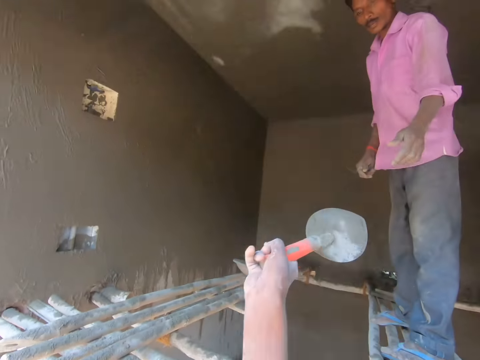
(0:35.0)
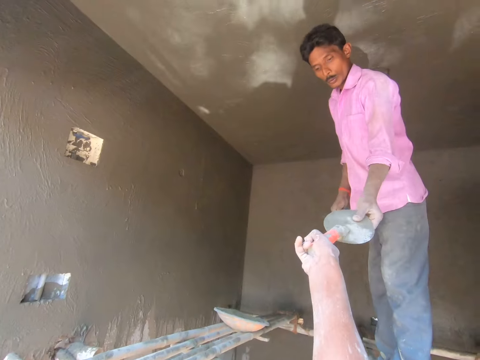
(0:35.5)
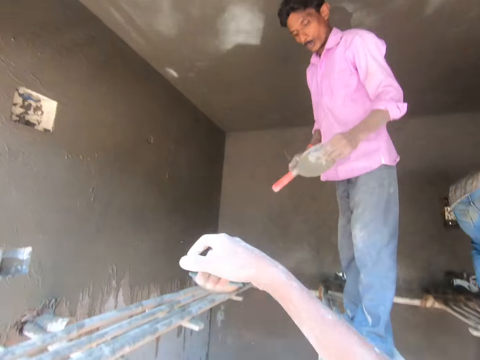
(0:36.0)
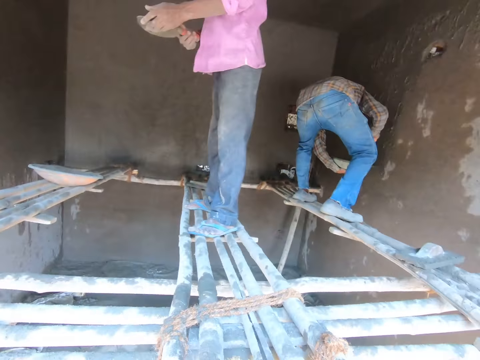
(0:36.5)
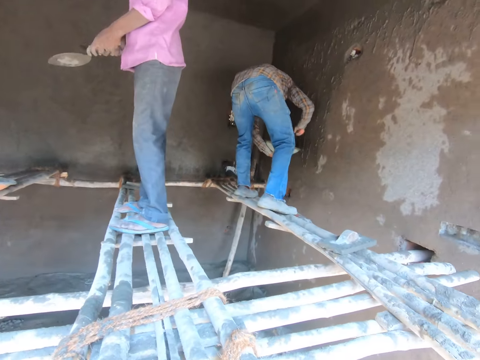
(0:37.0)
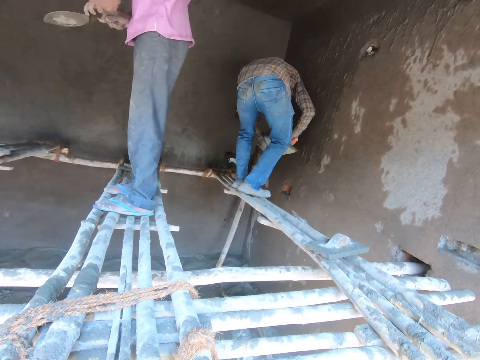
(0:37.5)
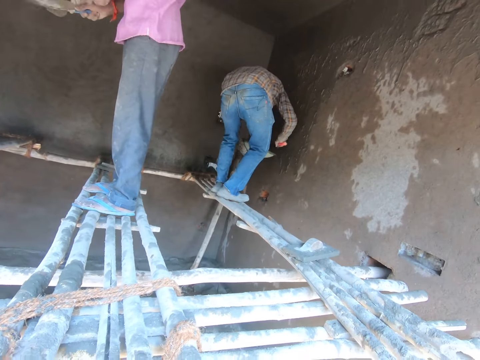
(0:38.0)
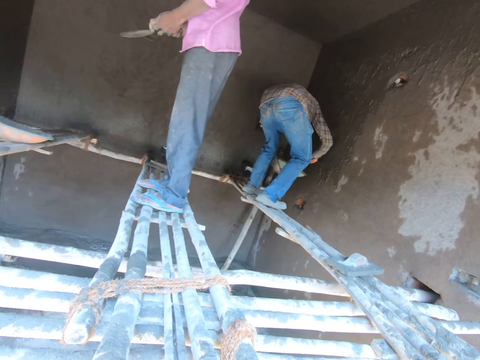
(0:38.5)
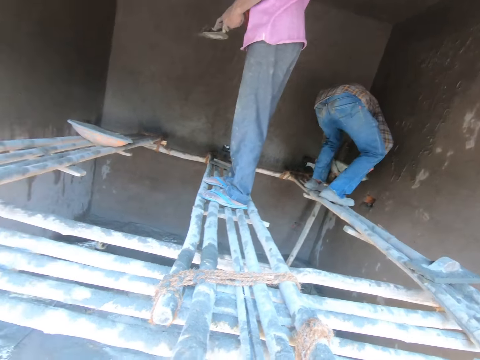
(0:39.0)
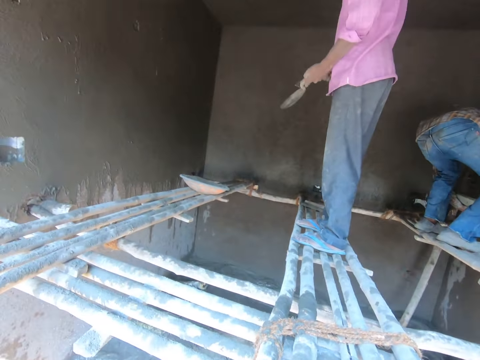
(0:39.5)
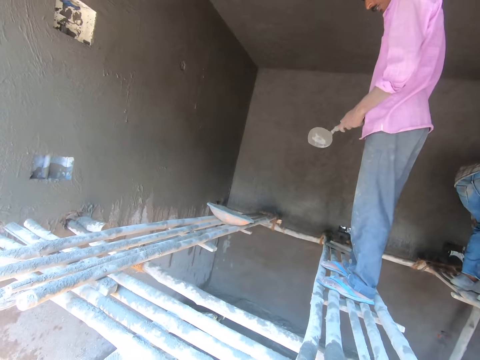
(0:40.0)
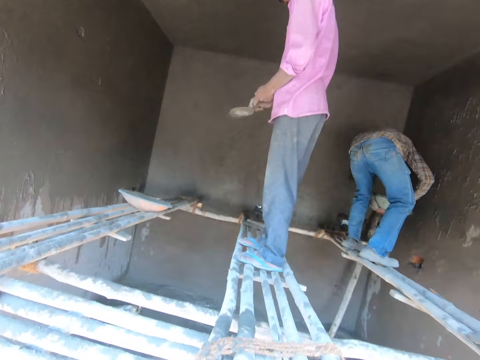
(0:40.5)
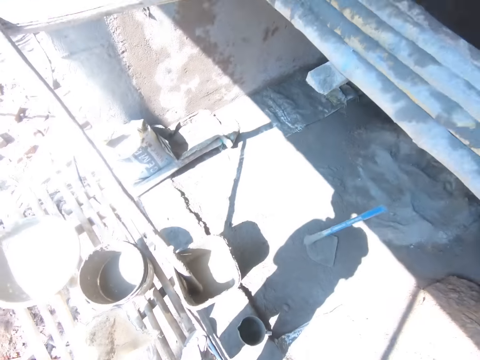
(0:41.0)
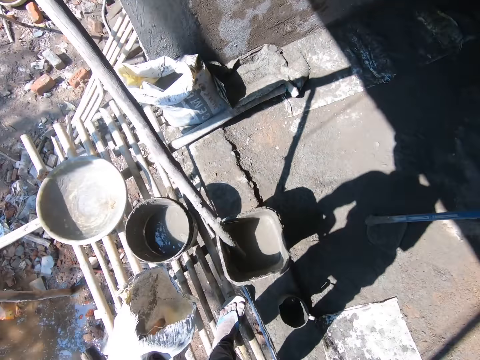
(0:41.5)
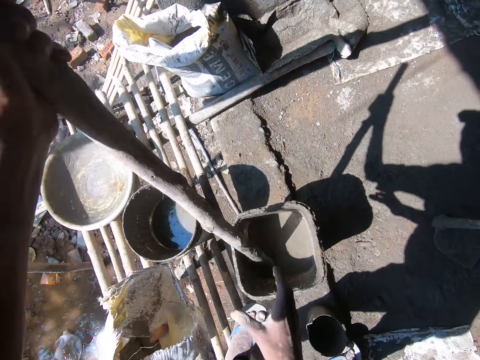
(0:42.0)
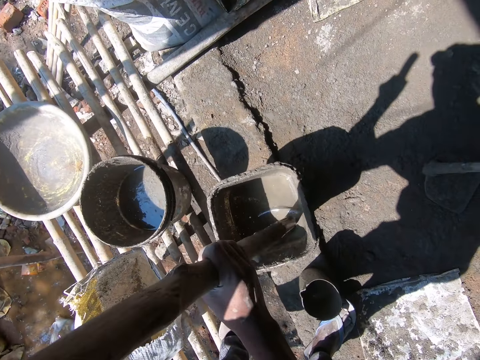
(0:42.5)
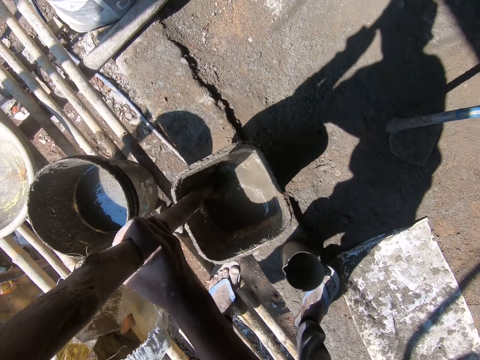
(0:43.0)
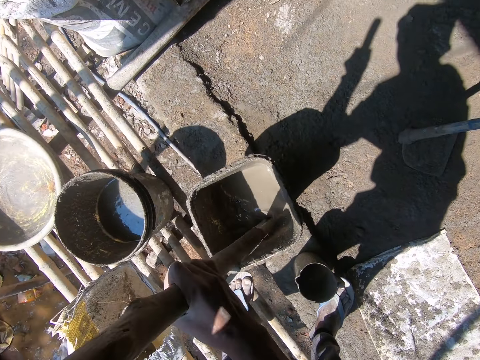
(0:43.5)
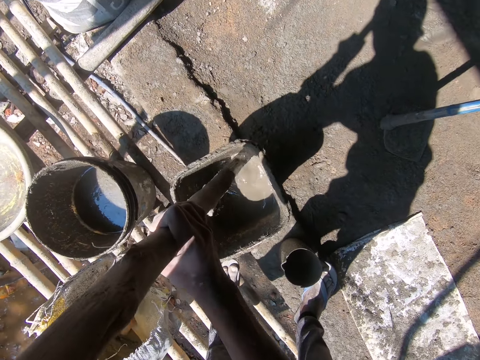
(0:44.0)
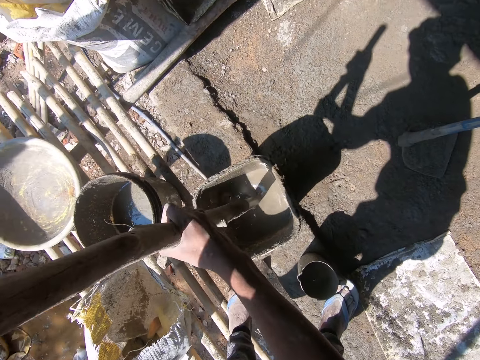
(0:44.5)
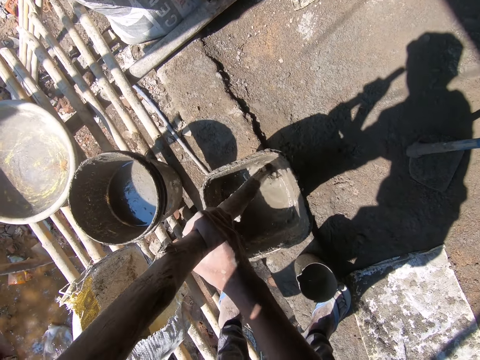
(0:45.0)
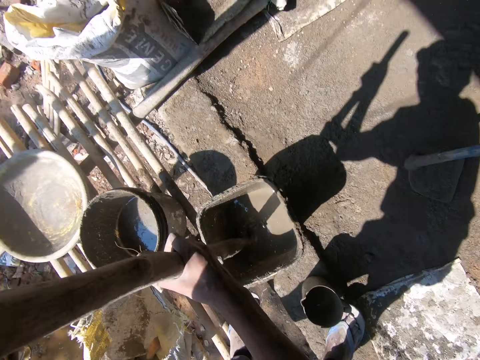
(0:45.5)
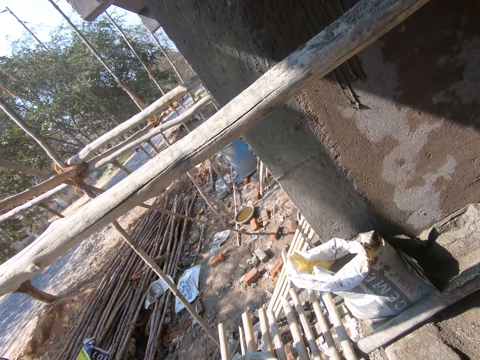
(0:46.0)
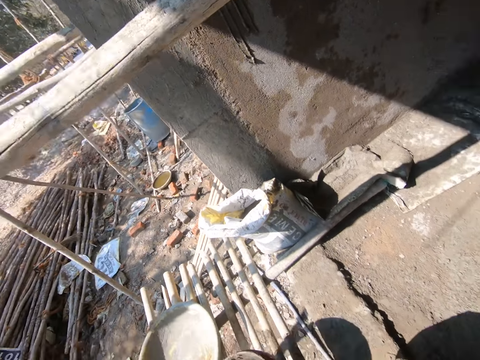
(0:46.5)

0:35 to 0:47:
The camera wearer gives the trowel to a man. The man moves the dust from the trowel. Another man mixes some mortar. A person plasters the wall. The camera wearer holds the stirring rod and mixes the solution with the wood.

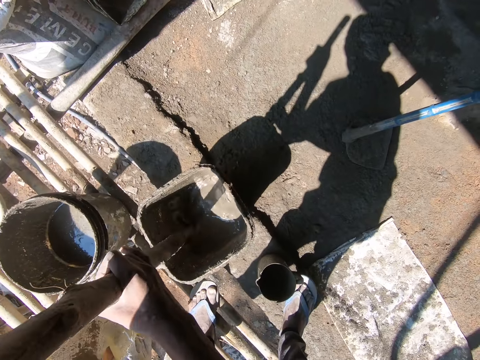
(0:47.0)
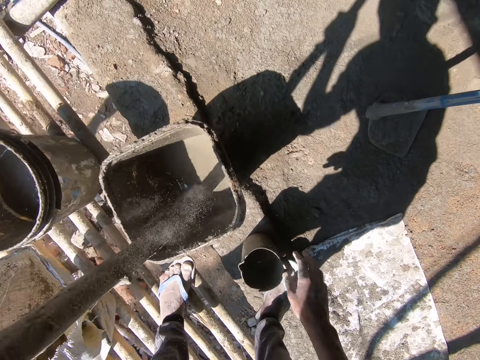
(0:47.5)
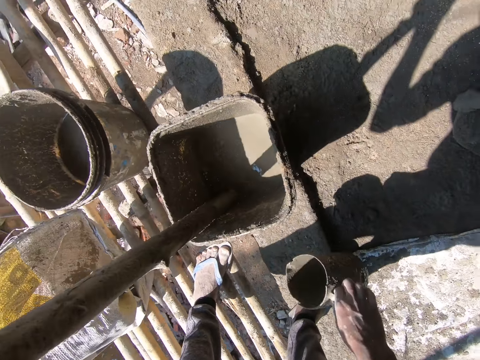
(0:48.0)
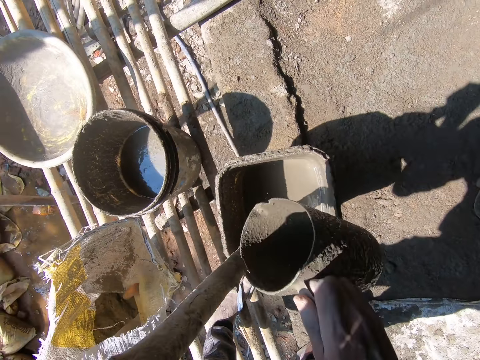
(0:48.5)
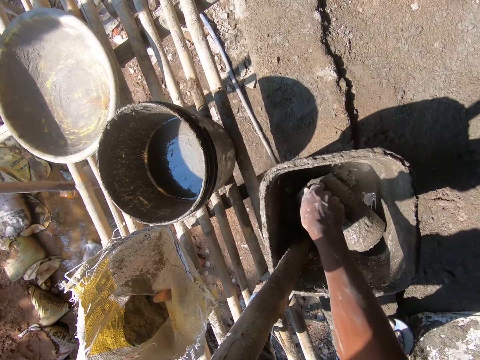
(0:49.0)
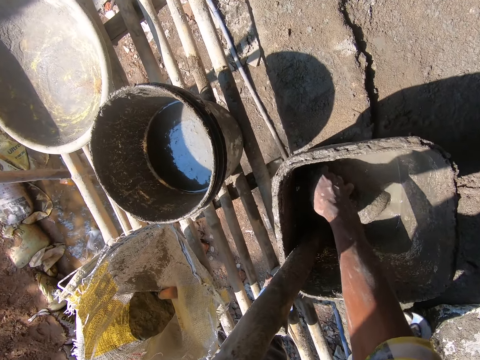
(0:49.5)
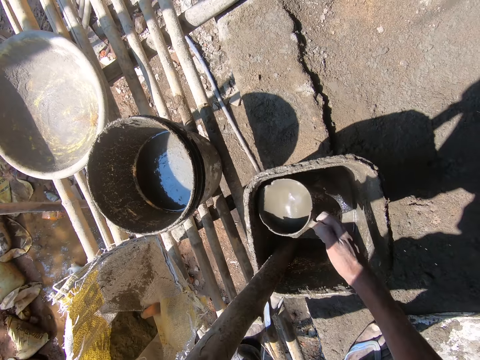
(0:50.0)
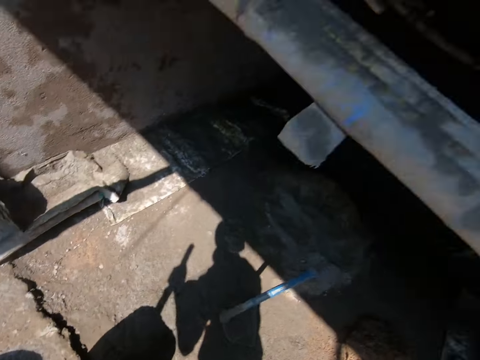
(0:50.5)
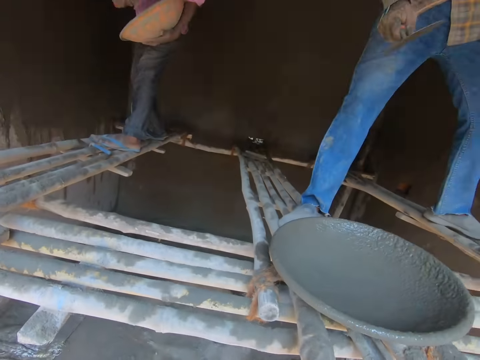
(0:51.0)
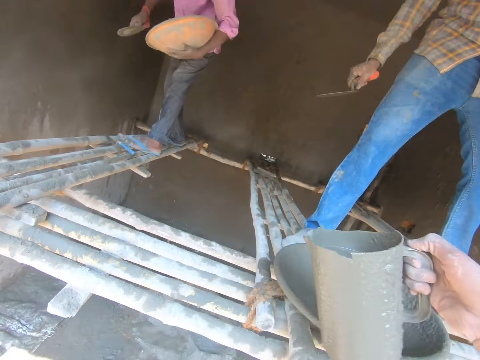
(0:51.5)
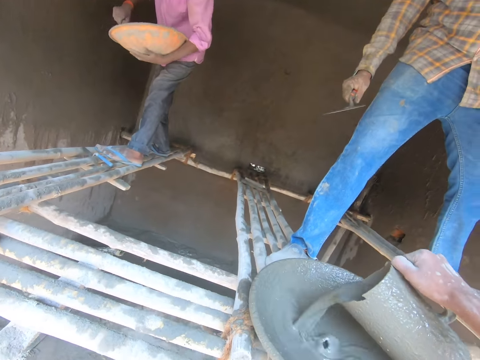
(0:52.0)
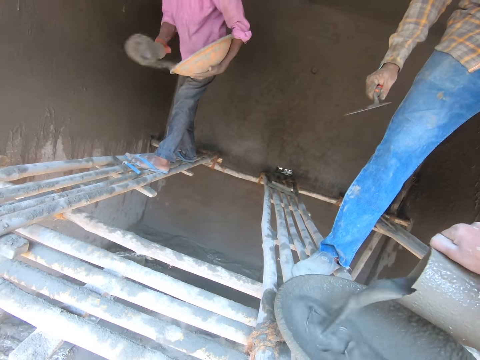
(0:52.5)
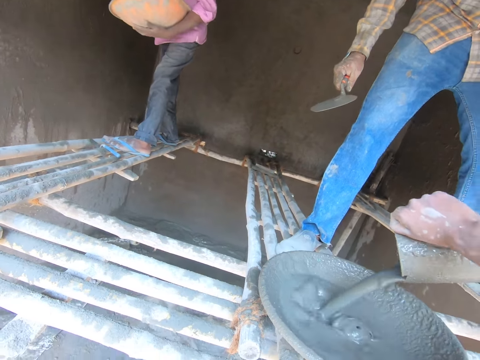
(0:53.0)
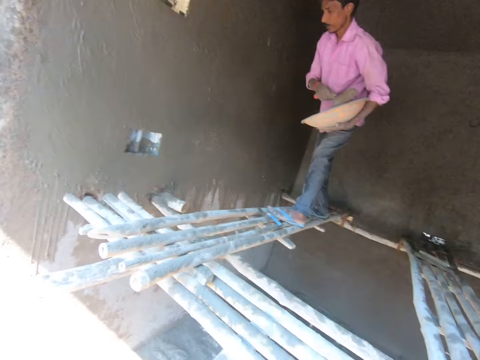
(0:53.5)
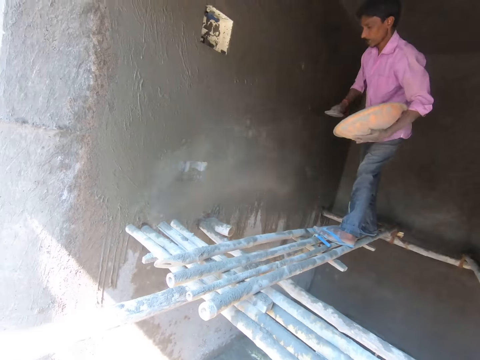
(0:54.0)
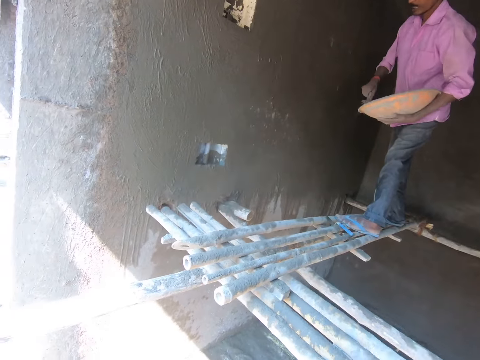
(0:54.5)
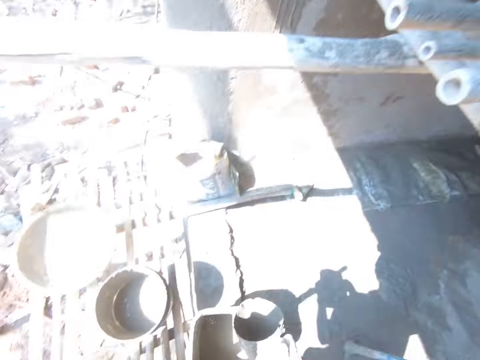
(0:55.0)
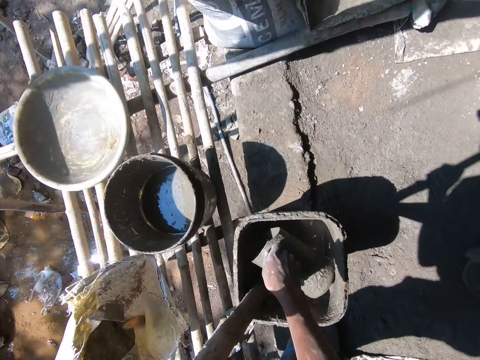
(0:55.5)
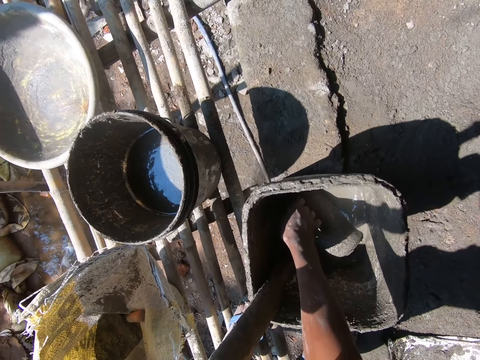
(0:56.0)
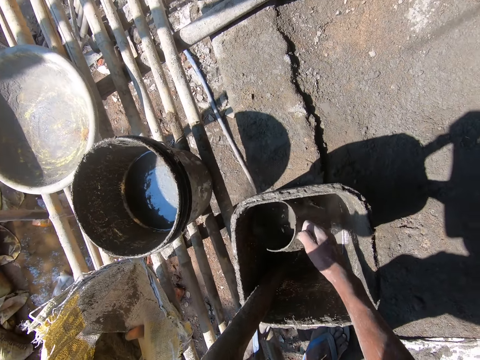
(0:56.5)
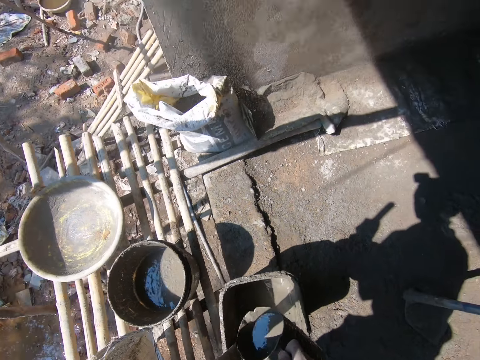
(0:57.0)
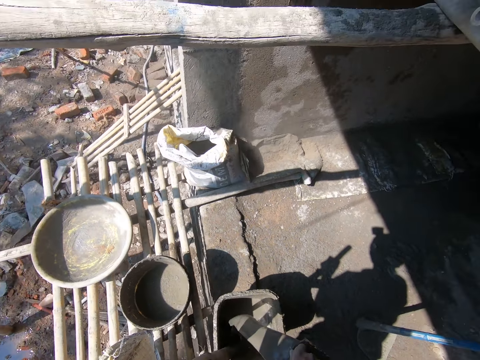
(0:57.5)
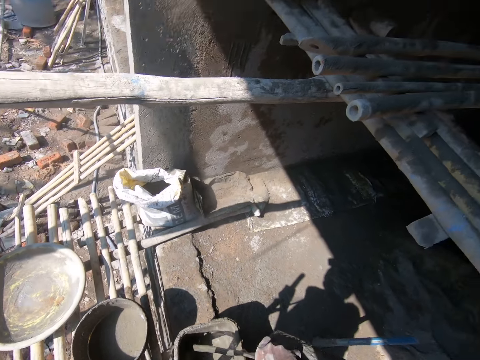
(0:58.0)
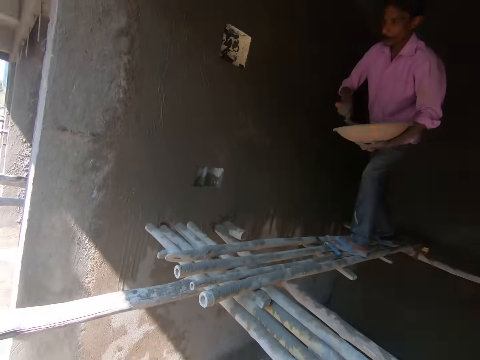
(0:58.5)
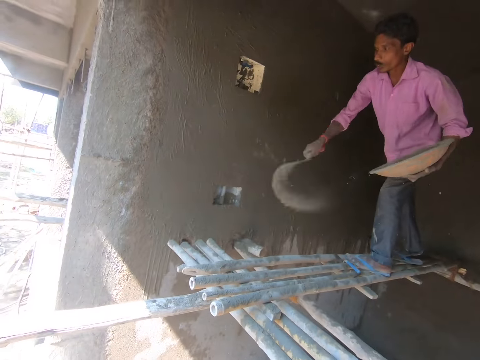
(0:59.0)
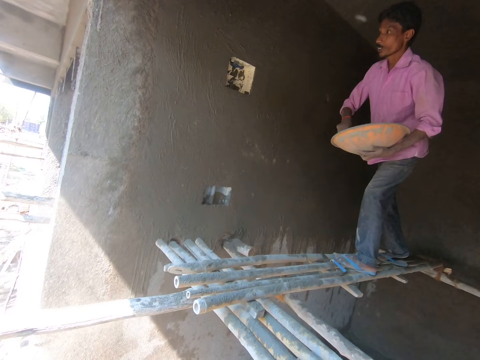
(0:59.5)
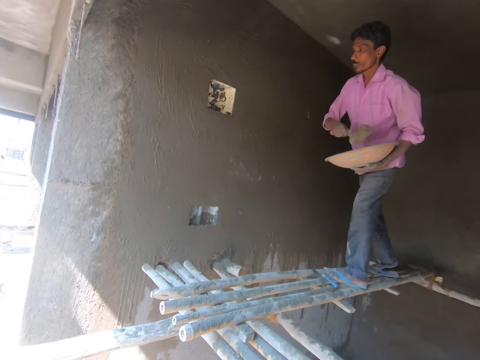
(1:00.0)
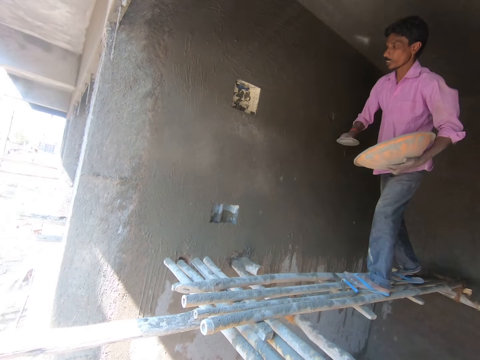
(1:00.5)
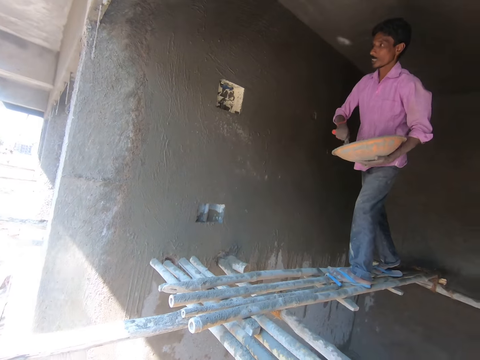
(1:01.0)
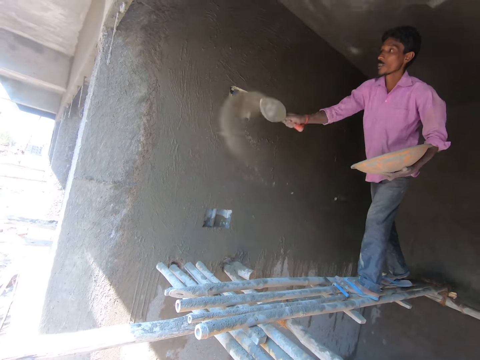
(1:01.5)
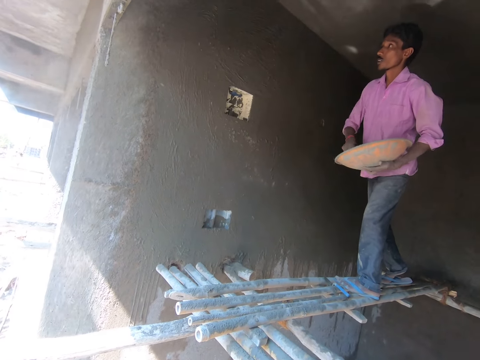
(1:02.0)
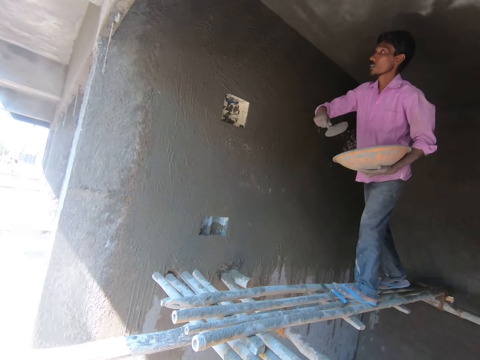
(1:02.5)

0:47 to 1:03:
The camera wearer picks up the jar. They take the solution of cement from the jar. They pour the solution of cement in the tray. A man pastes the mortar on the wall. The camera wearer takes the solution of cement with the jar. They pour solution of cement in the bucket. They converse with the man and another man. The first man pastes the mortar on the wall.
